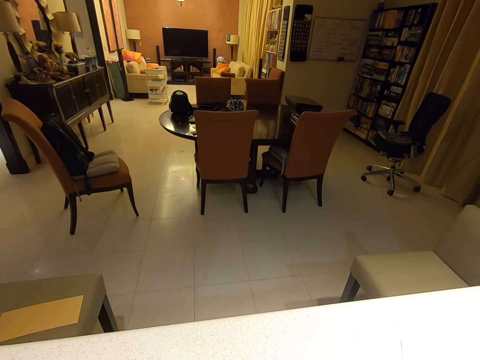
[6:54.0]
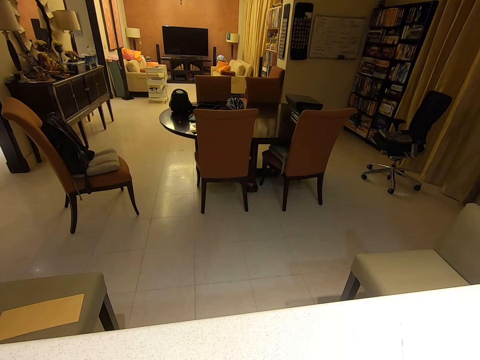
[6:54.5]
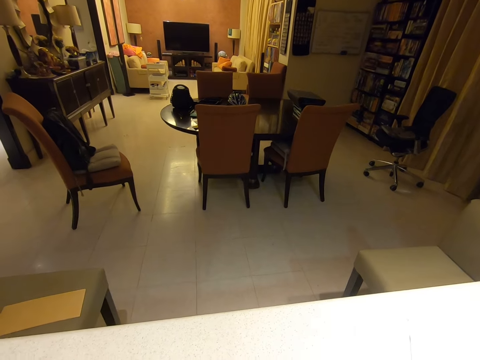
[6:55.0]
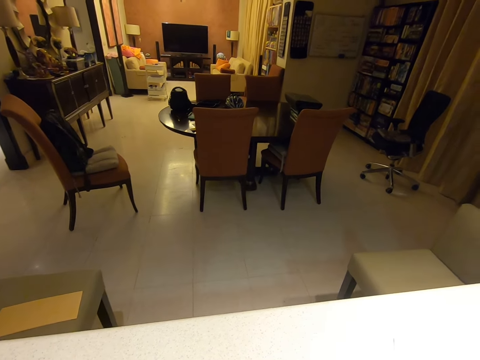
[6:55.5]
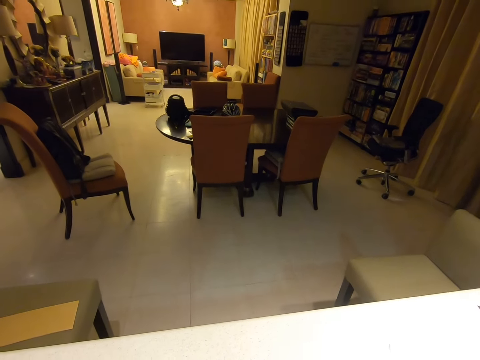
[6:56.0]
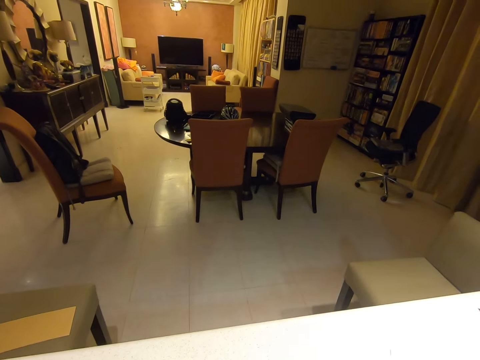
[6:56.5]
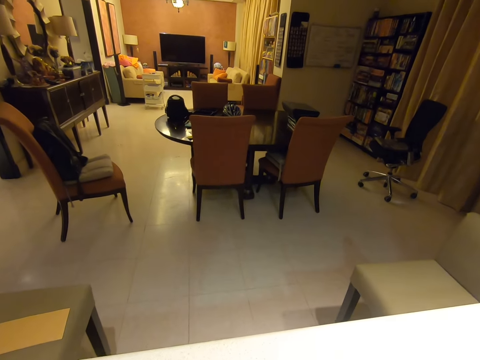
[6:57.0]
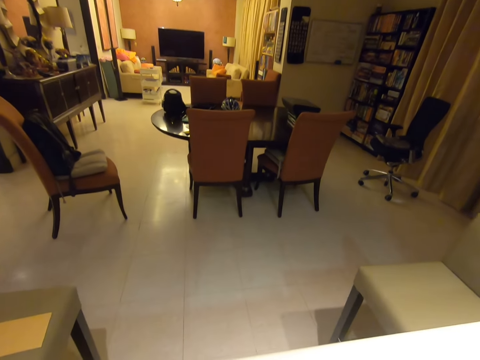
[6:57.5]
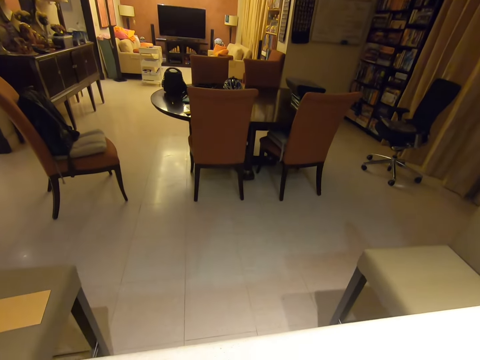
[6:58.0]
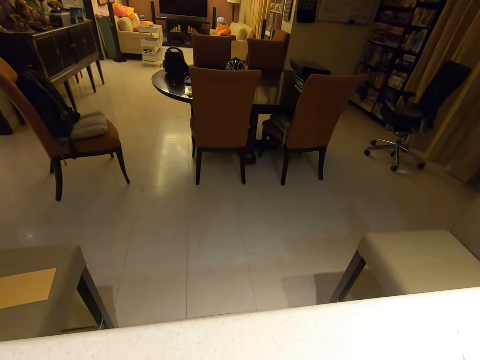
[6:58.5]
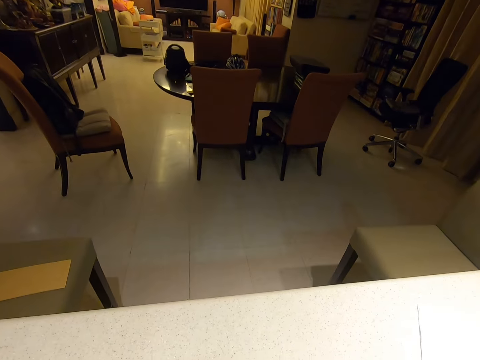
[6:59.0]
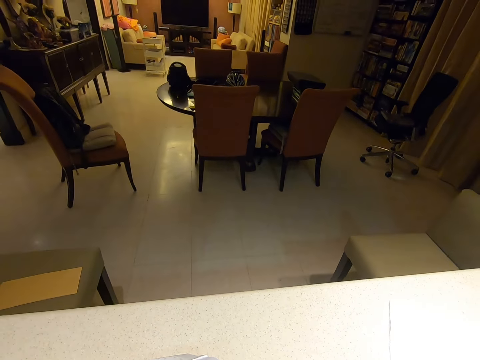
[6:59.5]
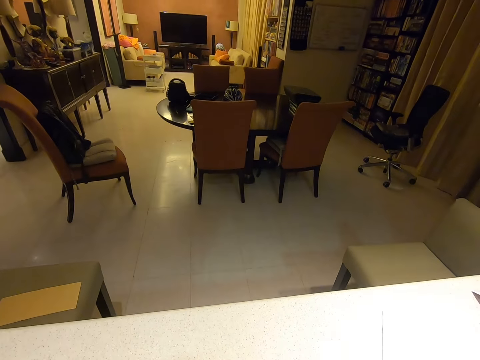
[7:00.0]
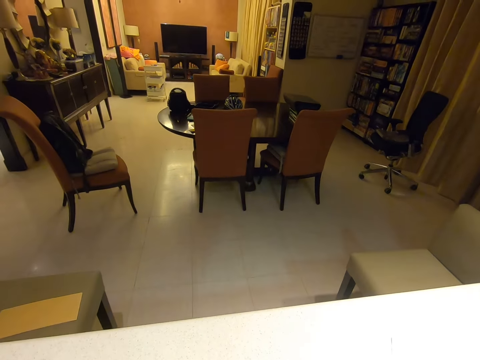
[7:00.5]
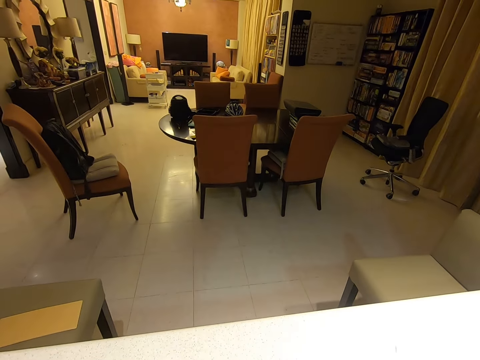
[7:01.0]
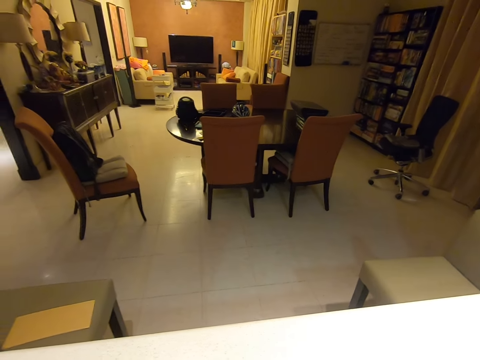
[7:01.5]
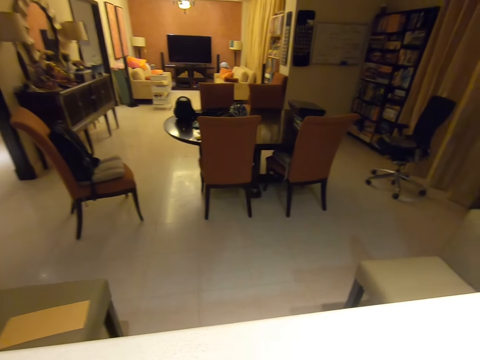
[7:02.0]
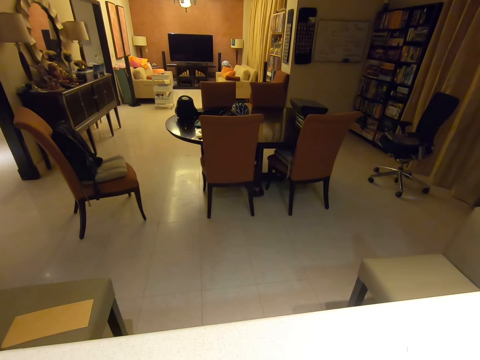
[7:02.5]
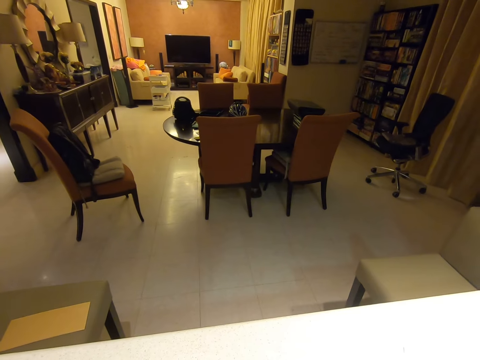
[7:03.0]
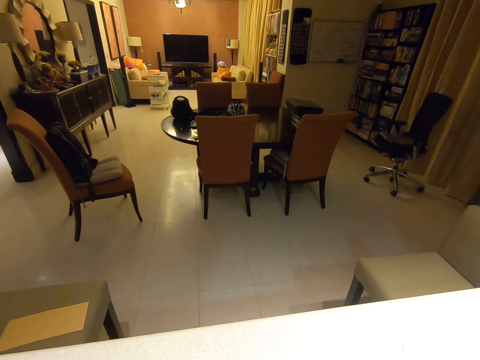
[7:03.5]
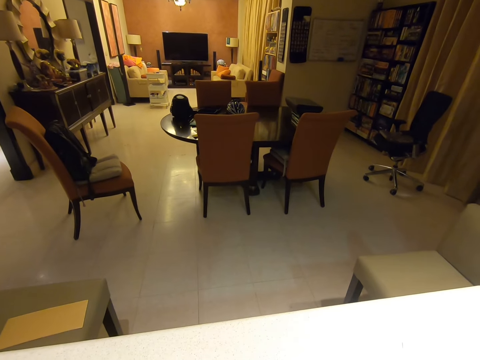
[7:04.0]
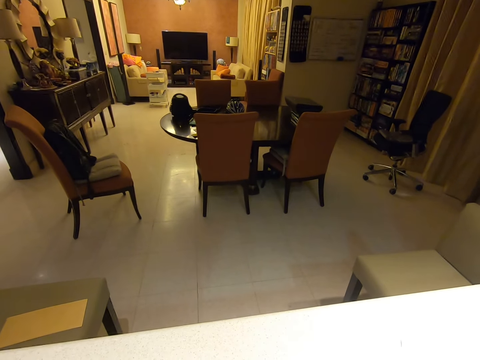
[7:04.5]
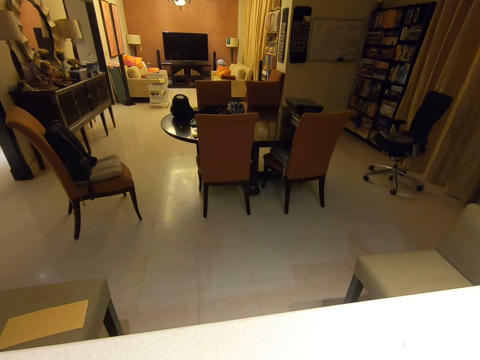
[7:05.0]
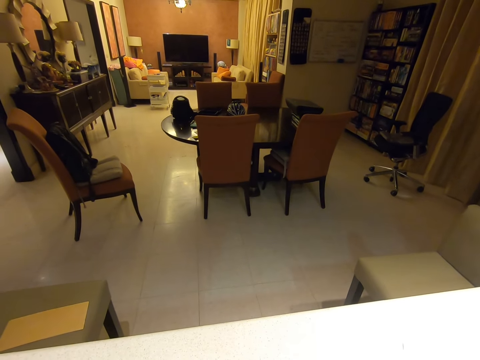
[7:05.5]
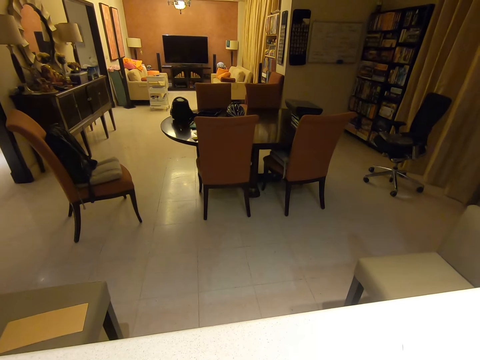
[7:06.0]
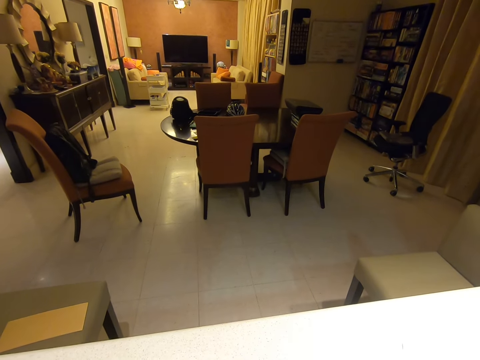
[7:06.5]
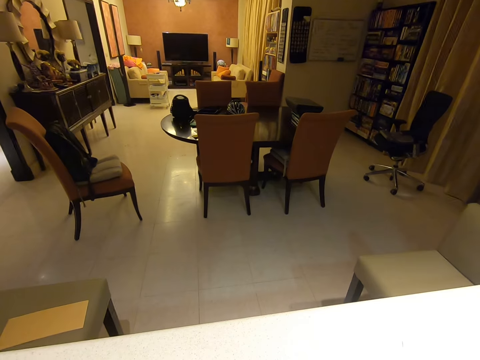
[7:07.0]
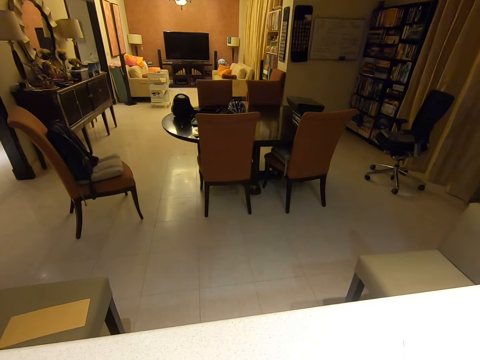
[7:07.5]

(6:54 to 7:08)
The camera wearer interacts with the woman.

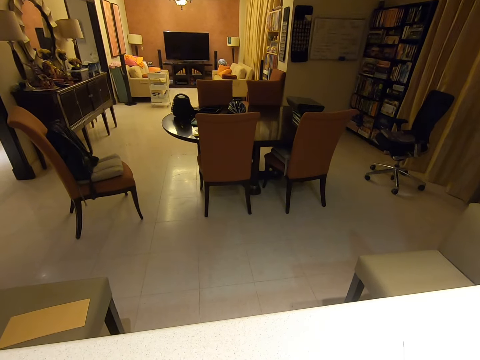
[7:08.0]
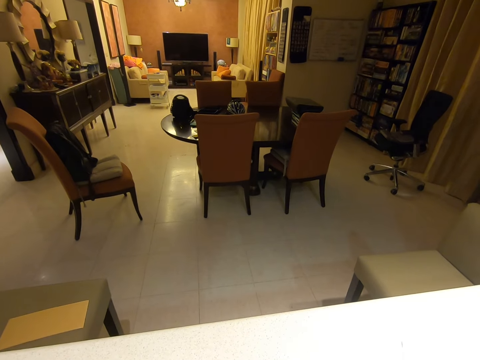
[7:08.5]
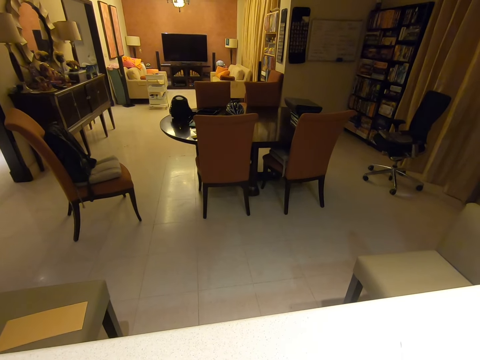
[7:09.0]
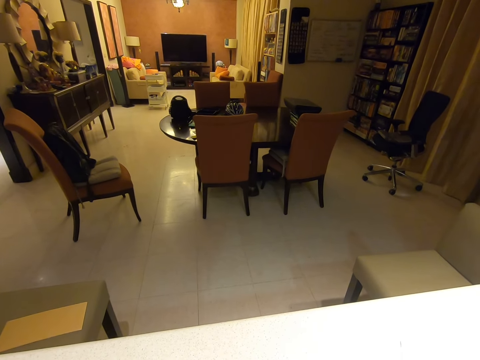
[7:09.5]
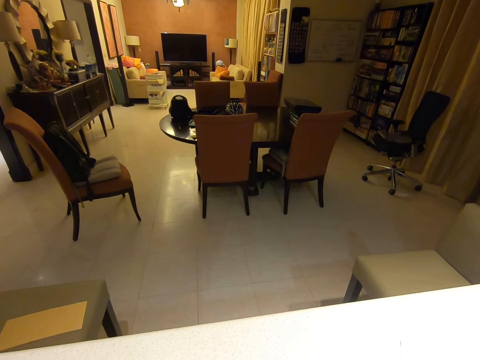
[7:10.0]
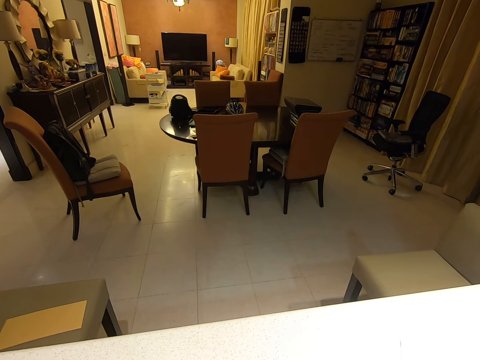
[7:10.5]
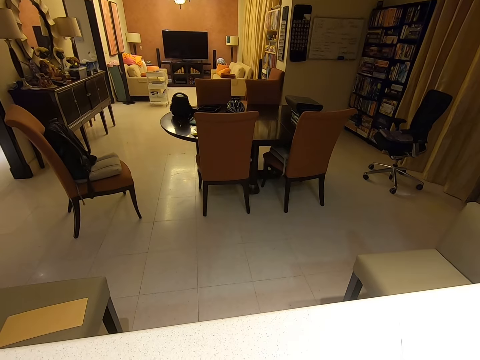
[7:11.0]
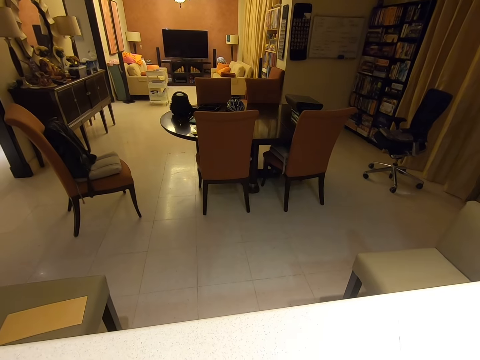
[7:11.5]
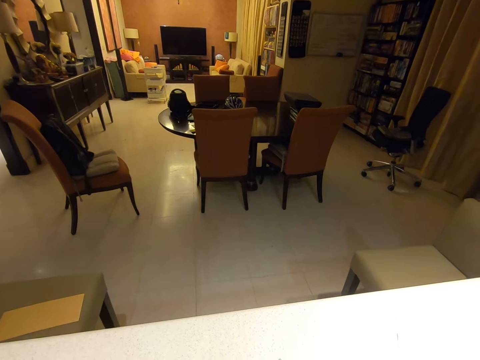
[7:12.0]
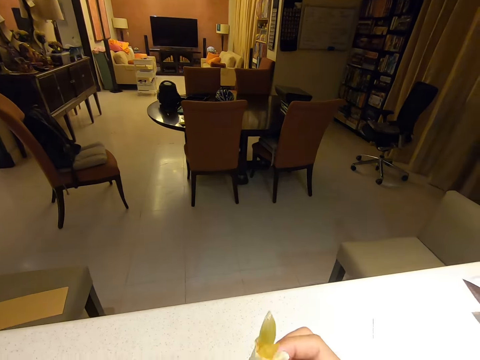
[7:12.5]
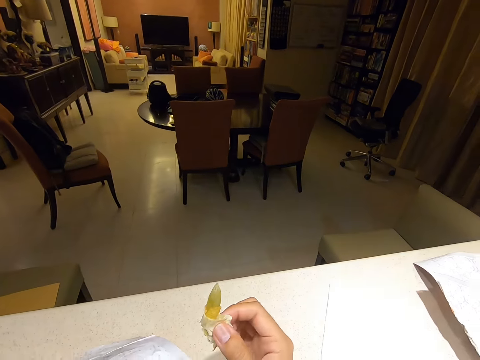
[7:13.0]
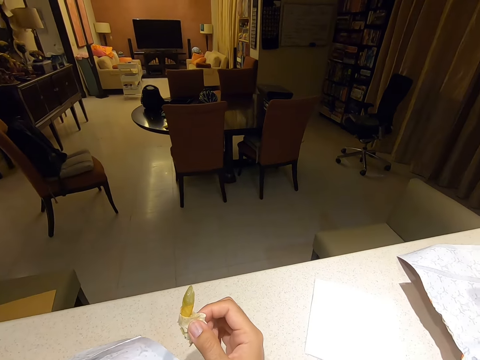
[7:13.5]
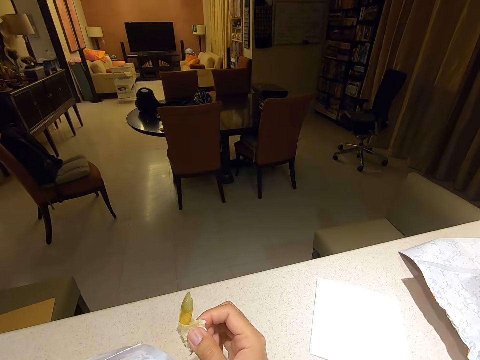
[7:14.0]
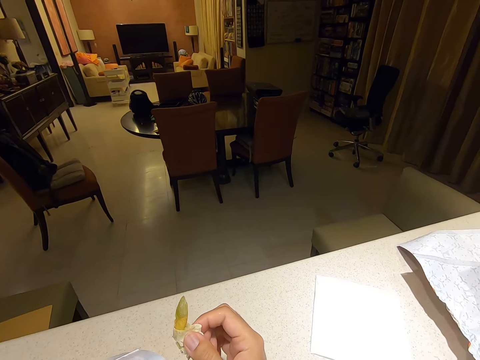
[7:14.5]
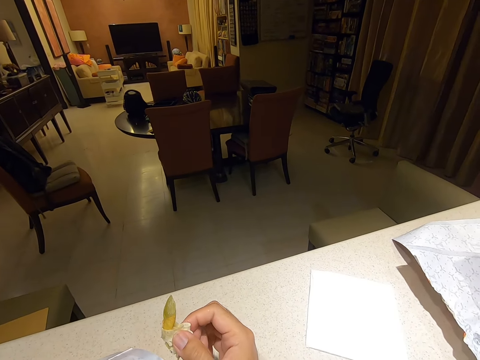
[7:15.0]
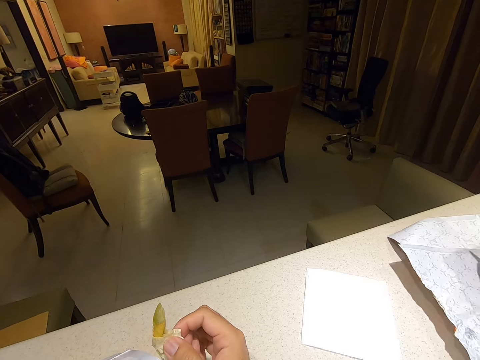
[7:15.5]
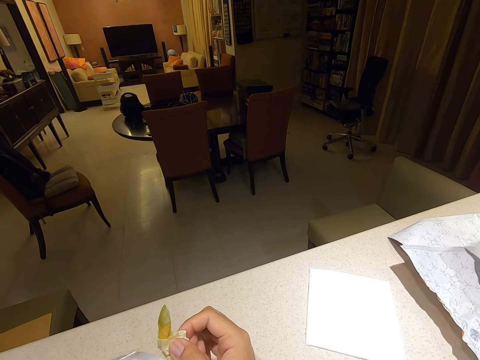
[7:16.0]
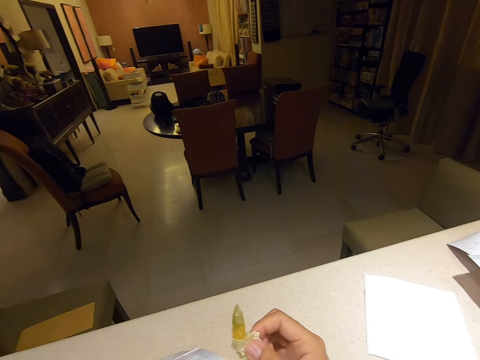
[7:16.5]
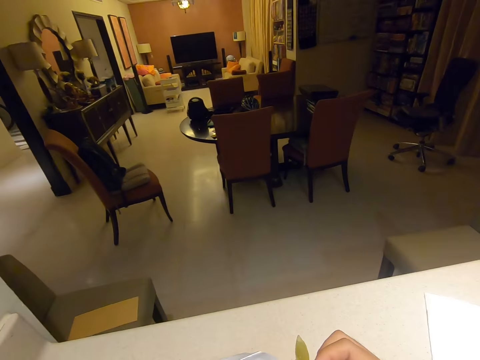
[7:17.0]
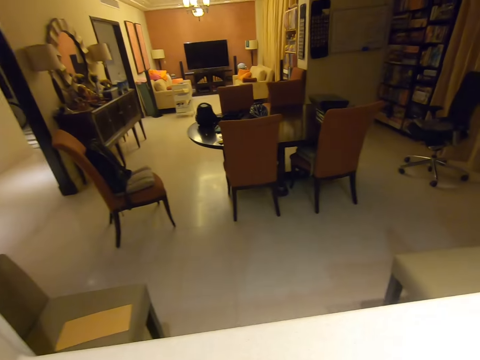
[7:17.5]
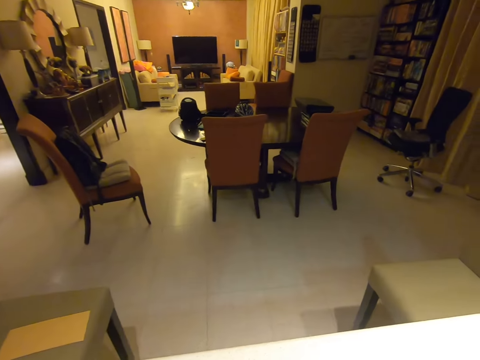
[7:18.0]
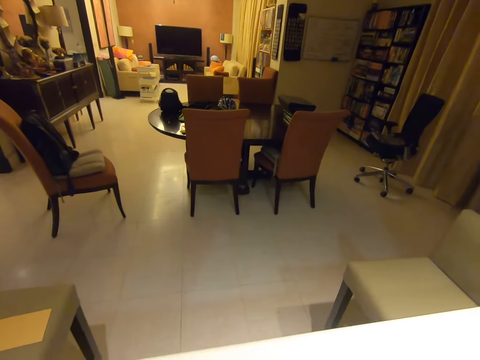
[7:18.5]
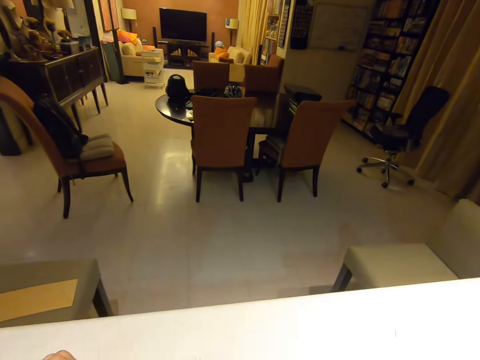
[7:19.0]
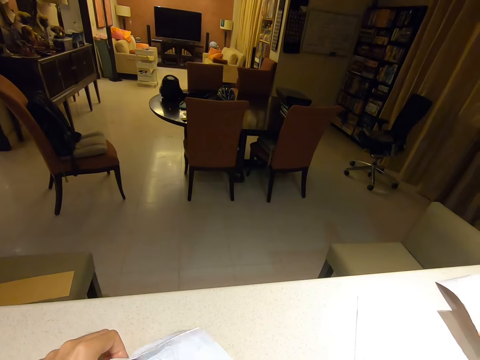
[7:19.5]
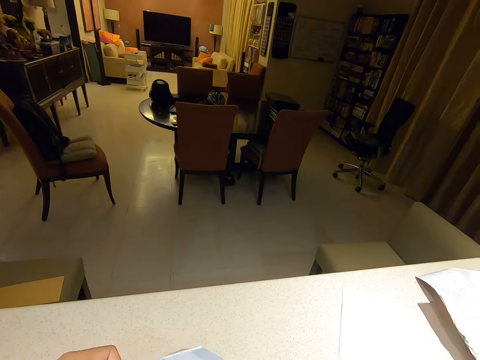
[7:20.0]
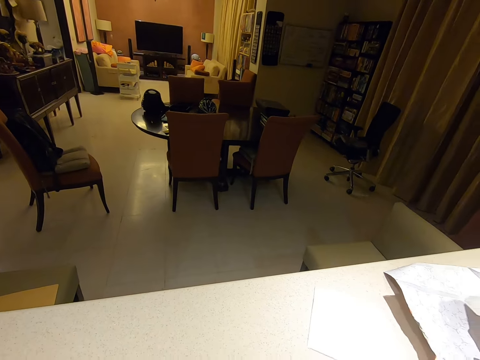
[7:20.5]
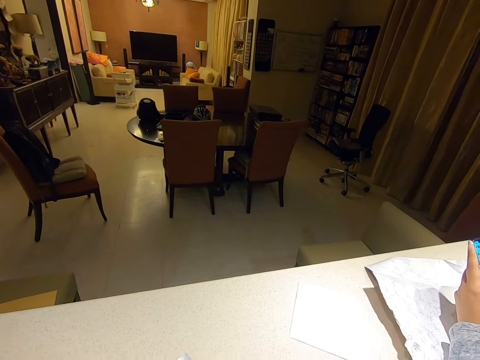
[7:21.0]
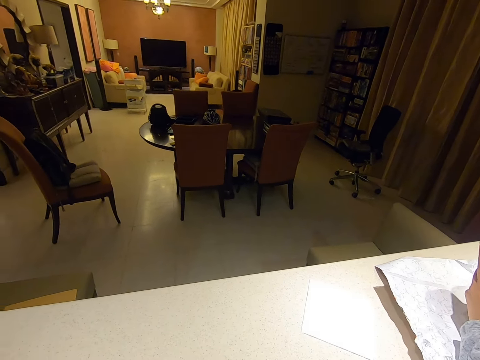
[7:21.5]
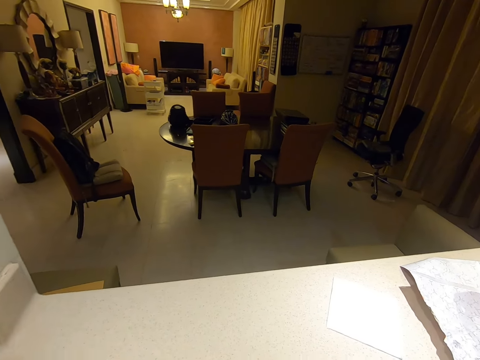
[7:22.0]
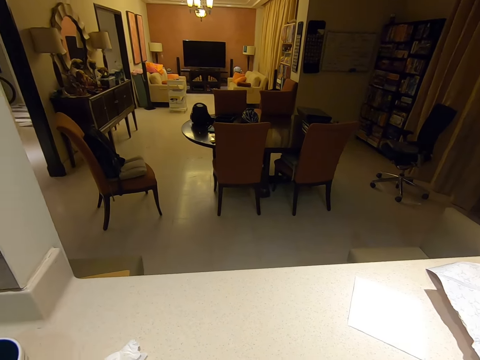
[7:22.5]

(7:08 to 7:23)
The camera wearer holds a piece of burrito in his right hand. He eats something. He moves his hands. He picks some paper from the table with both hands. A woman operates a phone.
